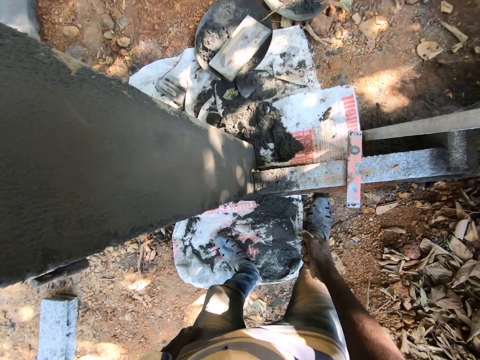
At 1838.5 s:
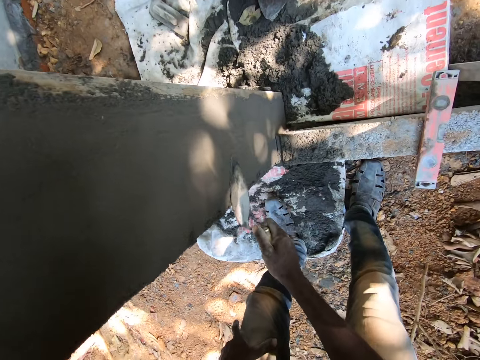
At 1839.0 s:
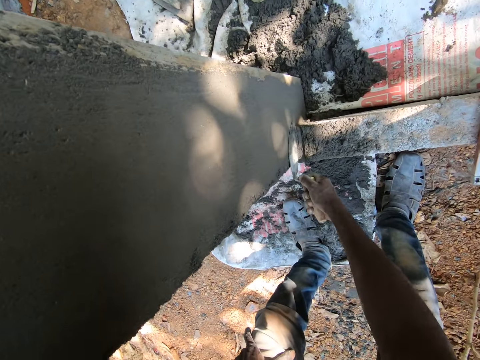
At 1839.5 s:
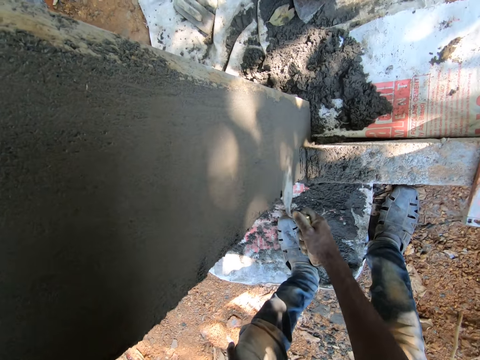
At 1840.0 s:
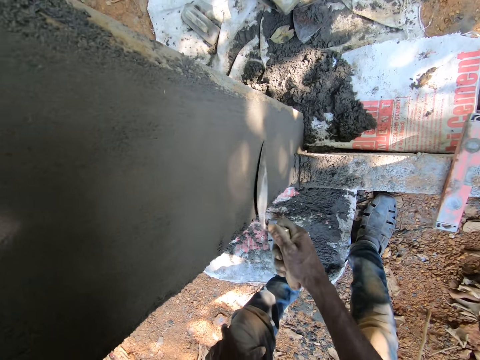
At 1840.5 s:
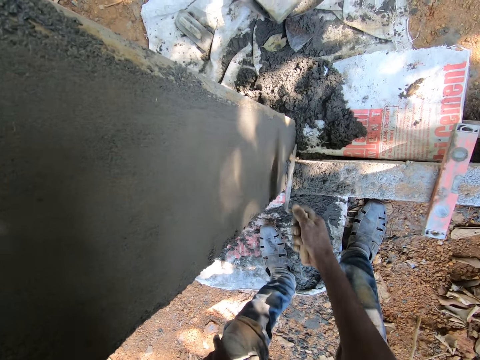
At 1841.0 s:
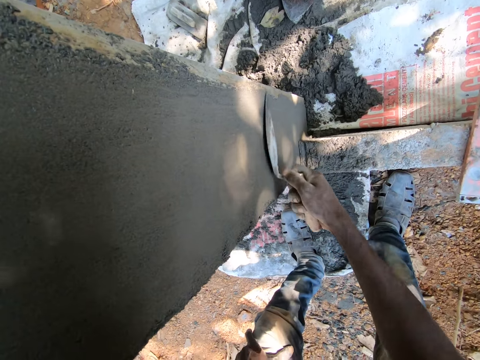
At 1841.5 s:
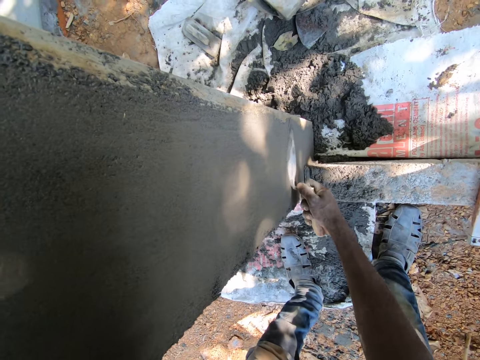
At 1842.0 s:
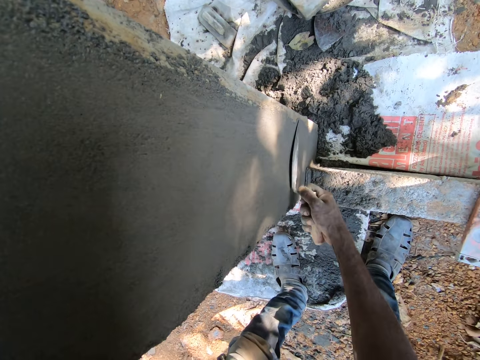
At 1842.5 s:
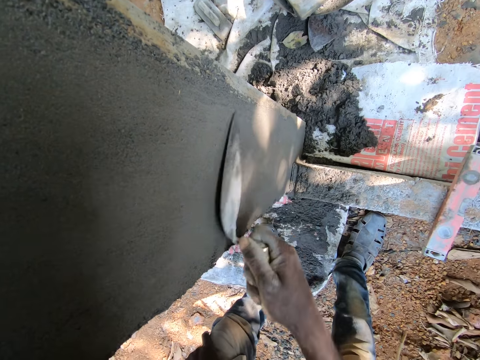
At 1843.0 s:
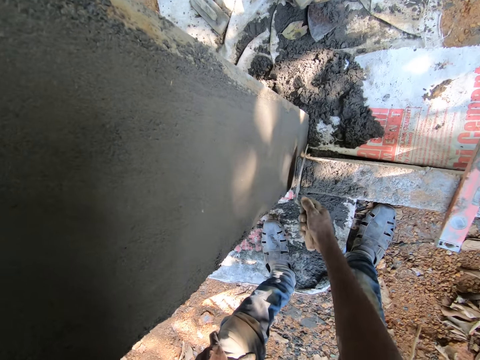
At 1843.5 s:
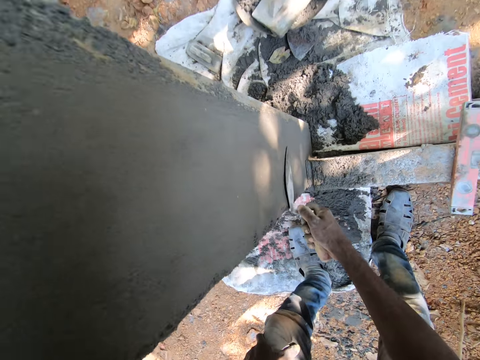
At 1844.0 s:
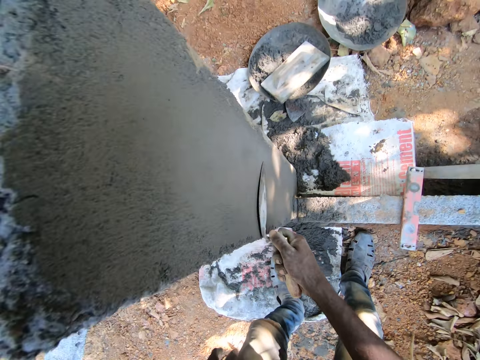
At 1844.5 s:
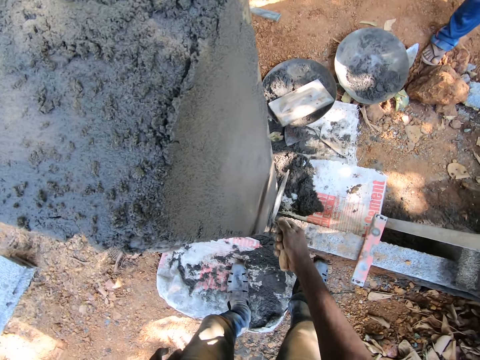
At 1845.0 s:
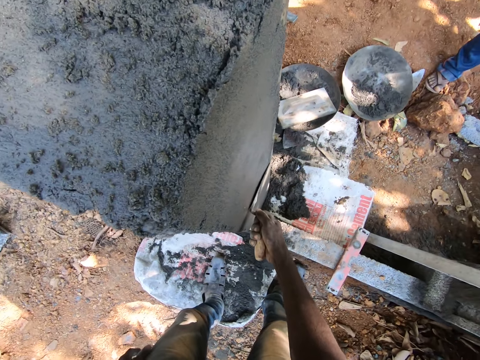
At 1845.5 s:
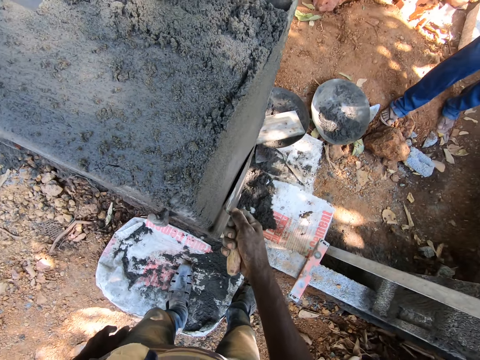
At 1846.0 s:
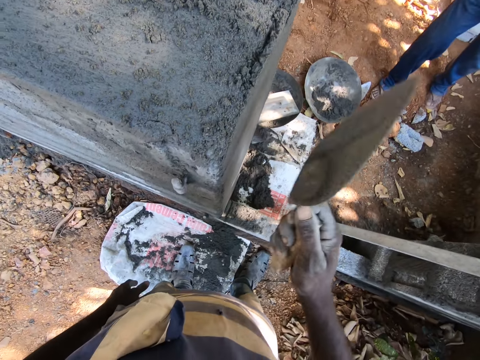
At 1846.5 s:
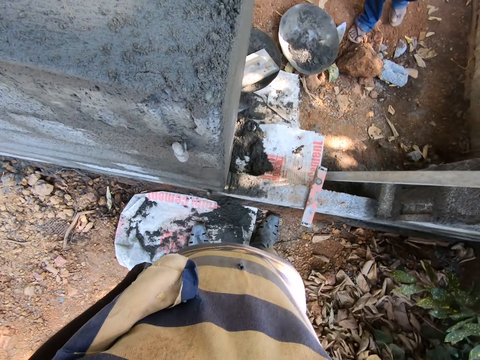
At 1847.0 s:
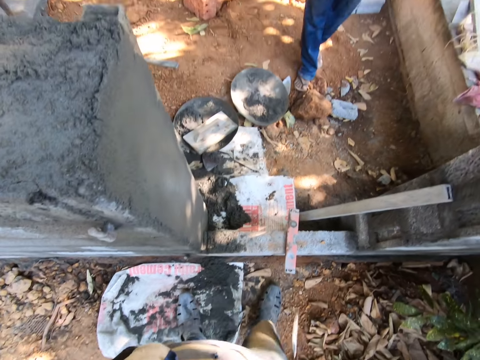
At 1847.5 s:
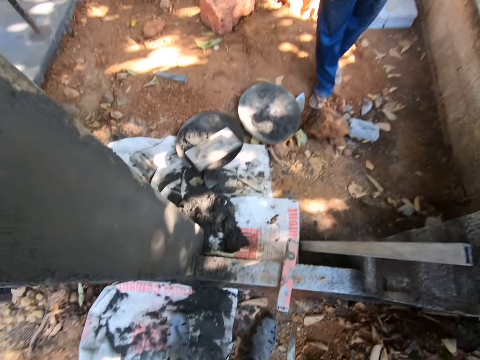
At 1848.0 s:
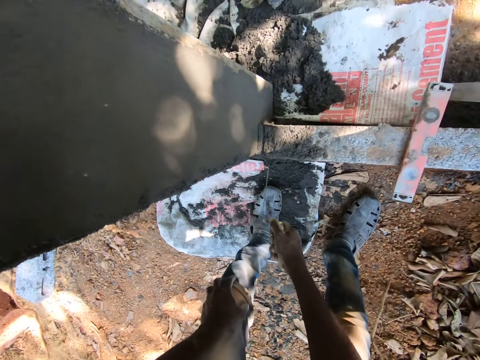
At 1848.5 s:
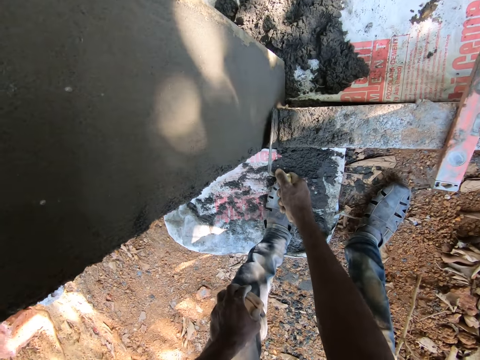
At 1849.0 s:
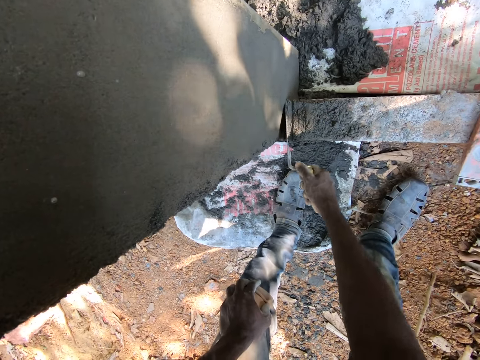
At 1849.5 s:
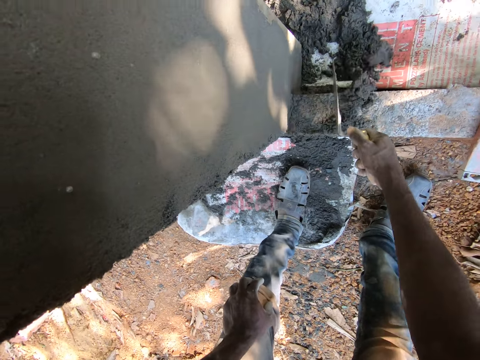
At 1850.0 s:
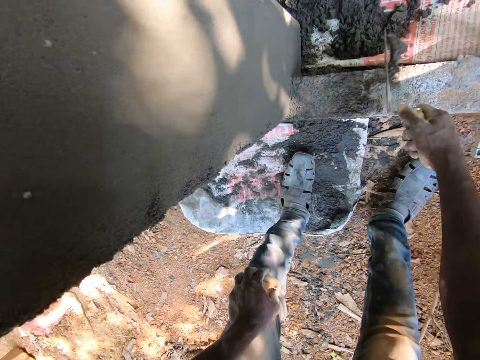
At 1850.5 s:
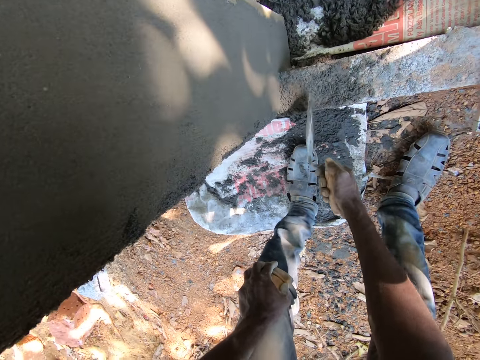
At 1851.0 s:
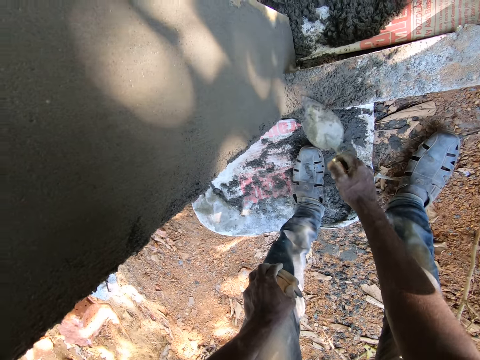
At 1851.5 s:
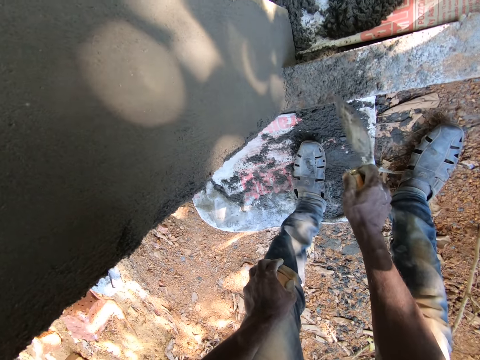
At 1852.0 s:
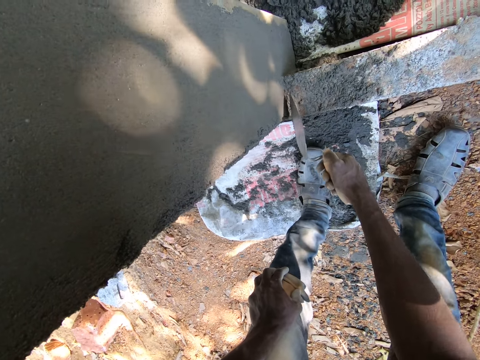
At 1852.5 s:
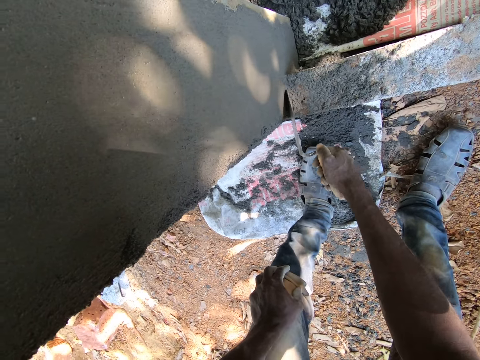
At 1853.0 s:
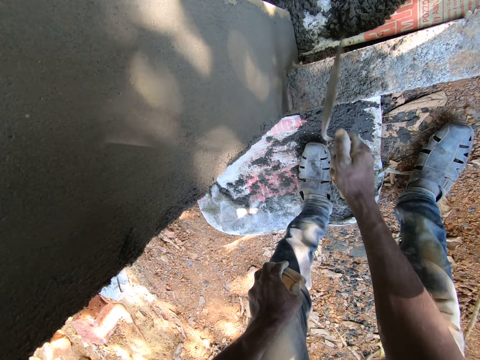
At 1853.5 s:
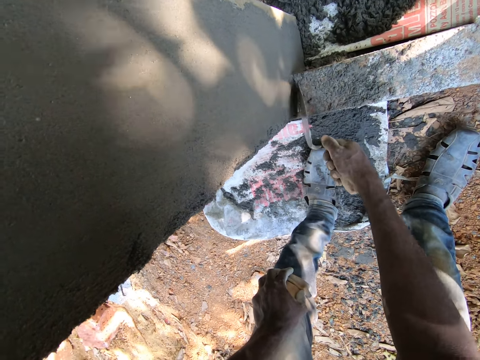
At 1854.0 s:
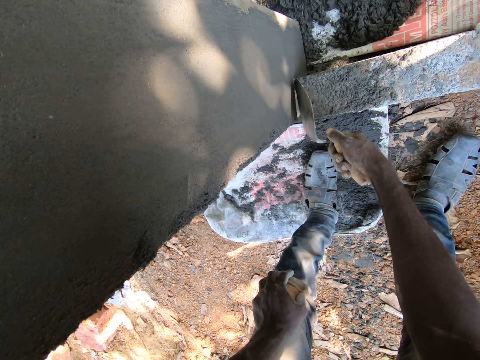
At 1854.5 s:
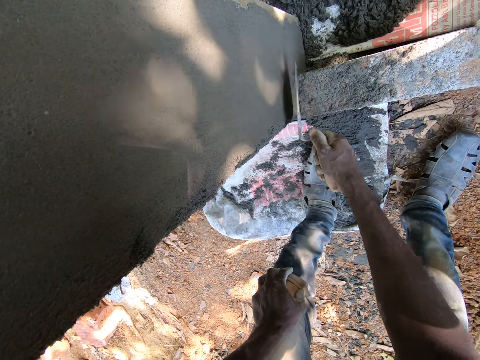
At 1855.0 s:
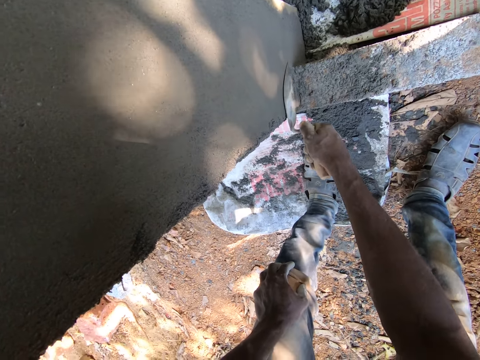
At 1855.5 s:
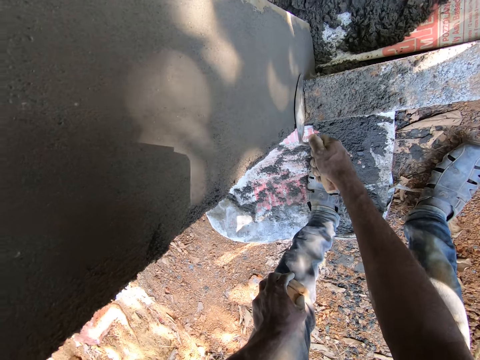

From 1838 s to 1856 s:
The camera wearer lifts the trowel. He levels walls. He lifts the trowel. He converses with a man. He scrapes sand from the fence with the trowel in his right hand. He smoothens the wall with the trowel in his right hand.

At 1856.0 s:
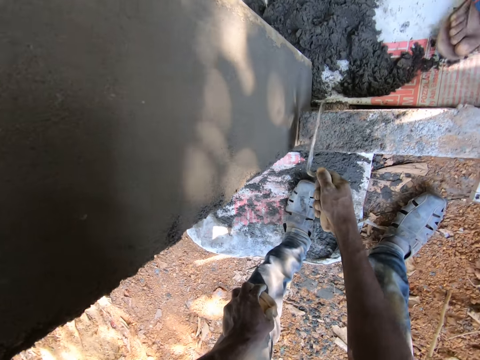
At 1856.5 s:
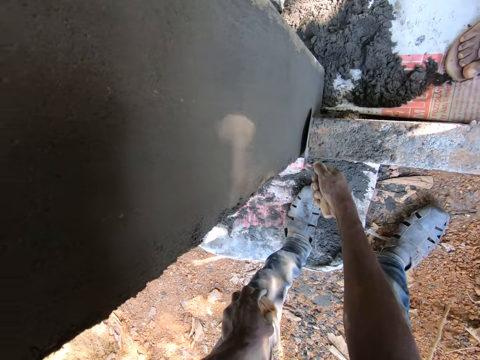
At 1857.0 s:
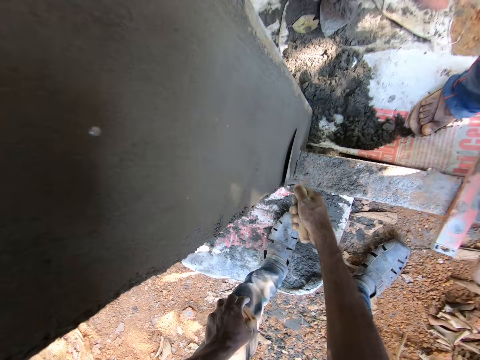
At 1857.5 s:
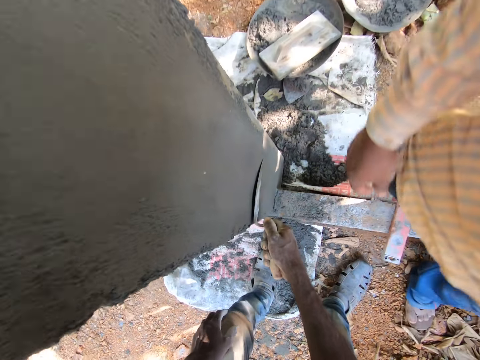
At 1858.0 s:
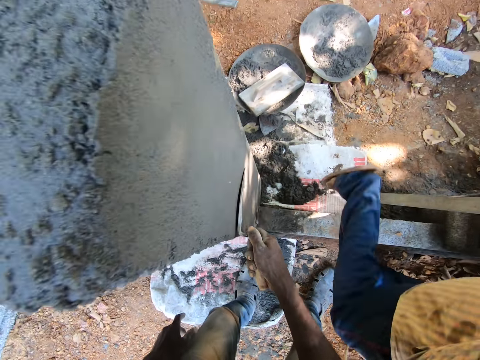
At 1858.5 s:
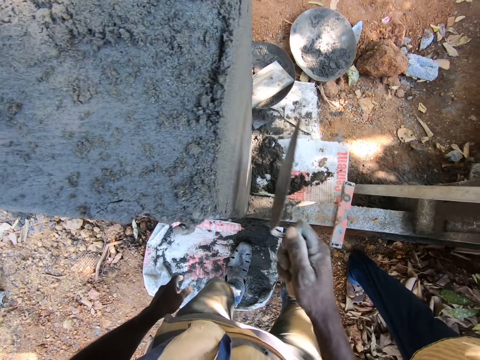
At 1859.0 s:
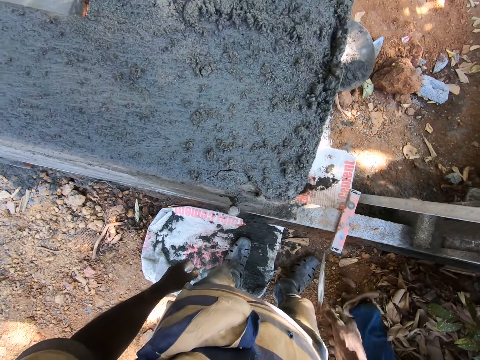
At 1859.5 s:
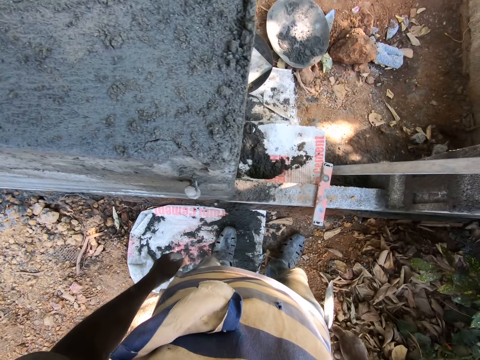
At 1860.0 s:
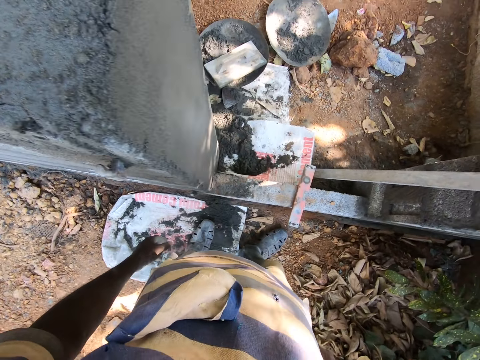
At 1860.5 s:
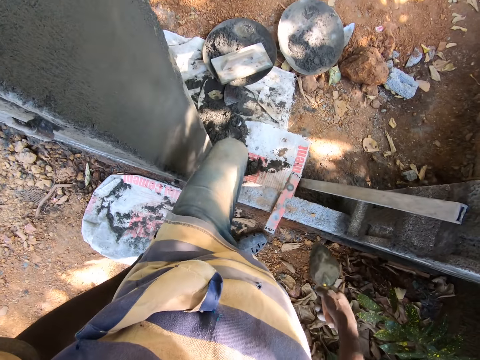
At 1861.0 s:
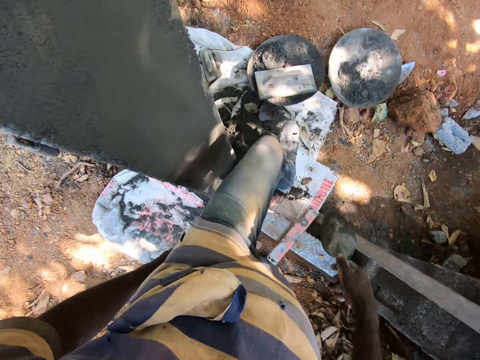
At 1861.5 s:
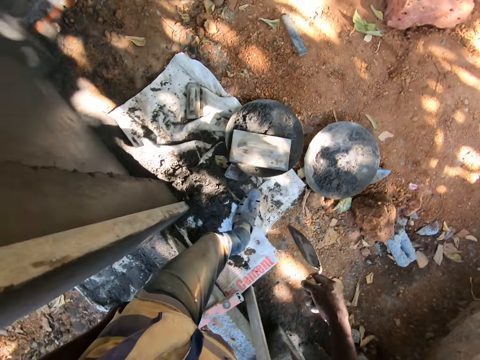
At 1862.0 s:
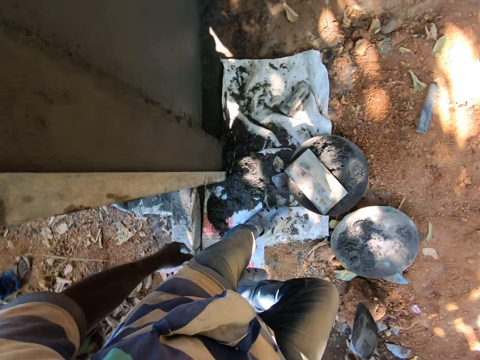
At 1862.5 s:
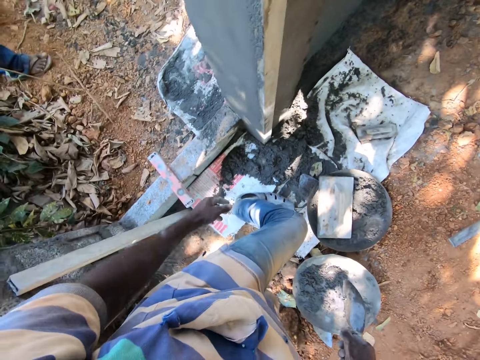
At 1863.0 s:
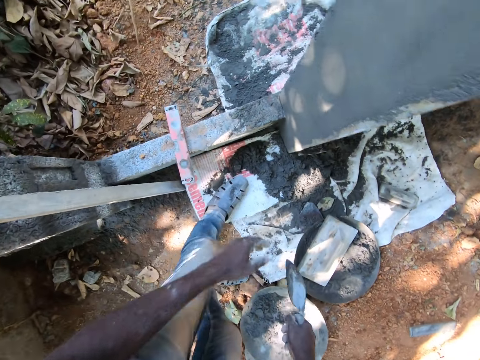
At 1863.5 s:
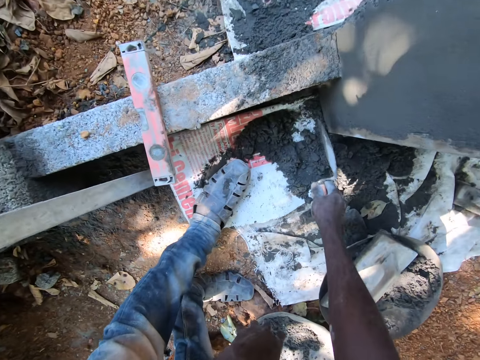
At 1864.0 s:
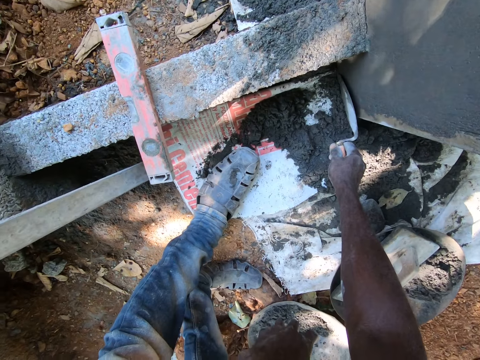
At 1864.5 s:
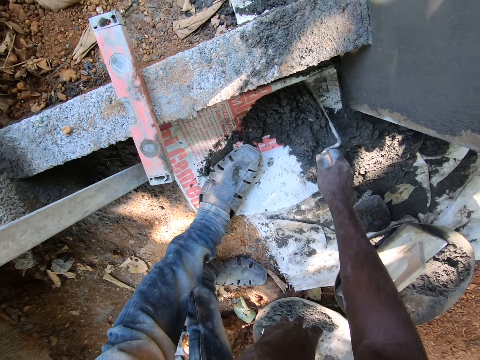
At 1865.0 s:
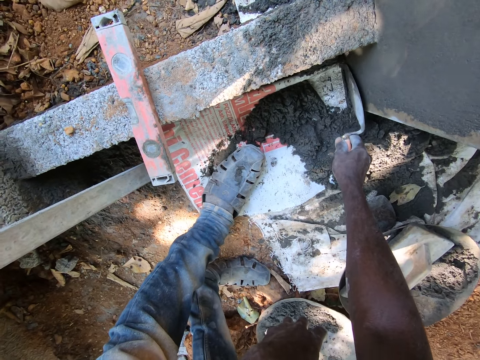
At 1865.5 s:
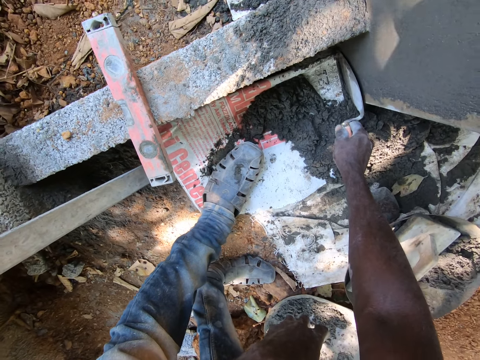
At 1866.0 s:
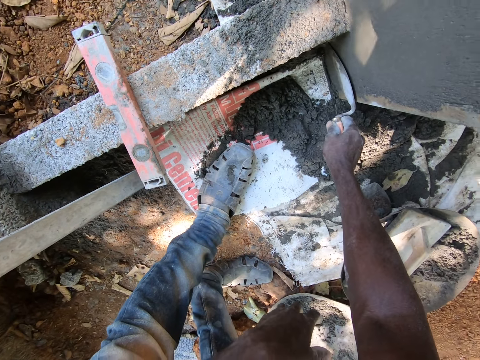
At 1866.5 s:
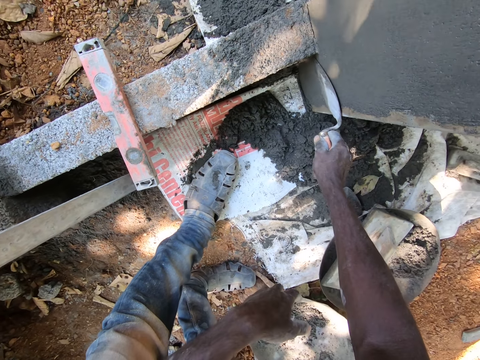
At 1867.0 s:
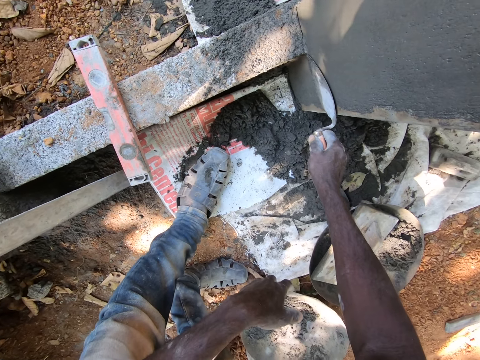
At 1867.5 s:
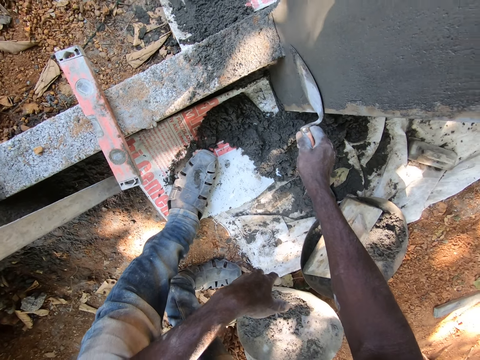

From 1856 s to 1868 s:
A man walks past the camera wearer. The man walks away. The camera wearer walks across. He adjusts the sand on the cement sack with the trowel in his right hand. He bends. He smoothens the wall with the trowel in his right hand.
